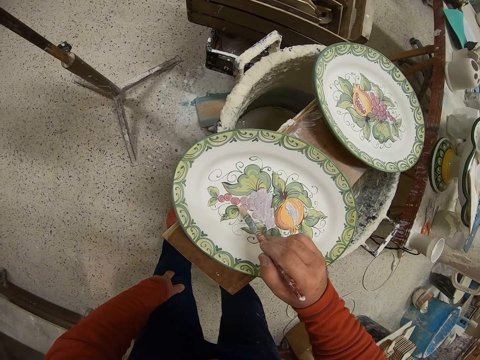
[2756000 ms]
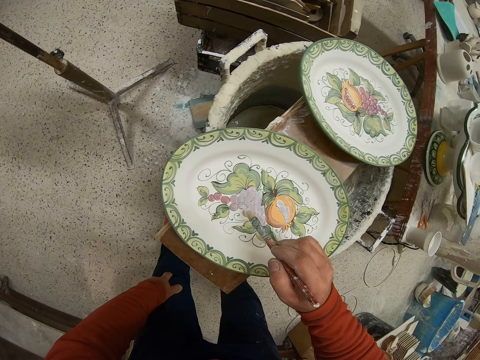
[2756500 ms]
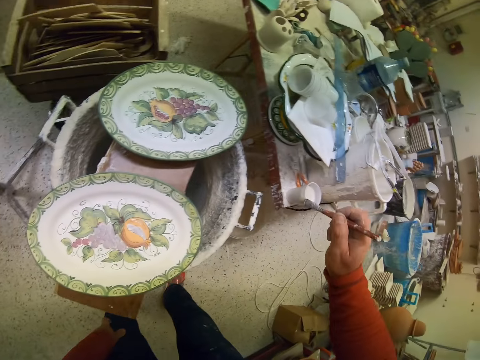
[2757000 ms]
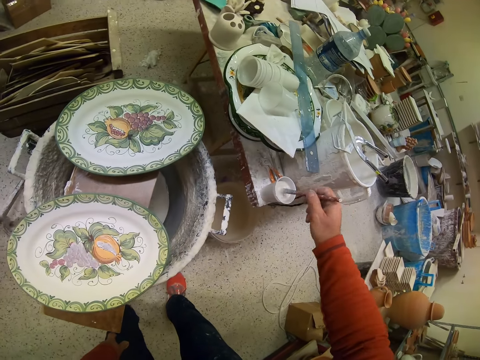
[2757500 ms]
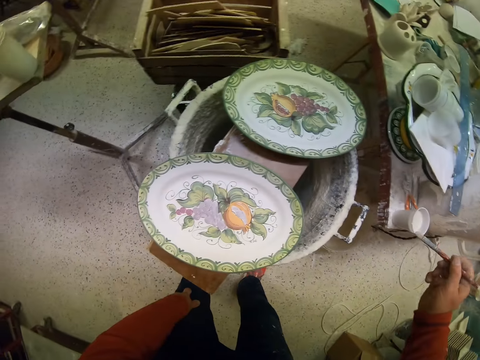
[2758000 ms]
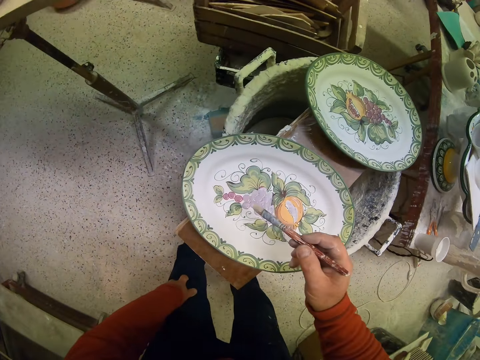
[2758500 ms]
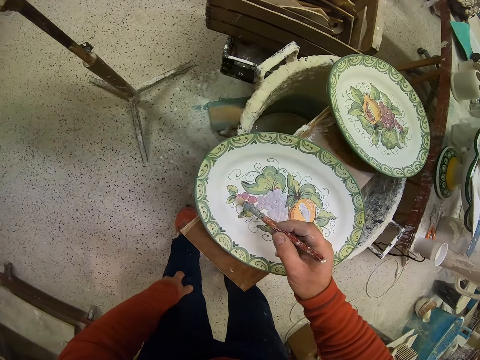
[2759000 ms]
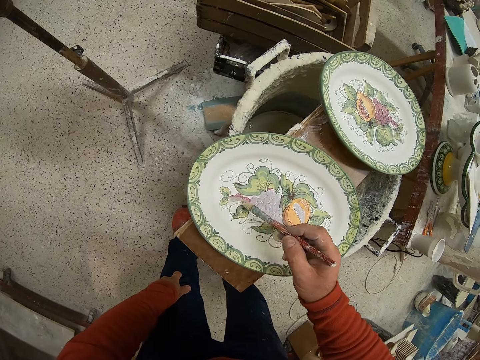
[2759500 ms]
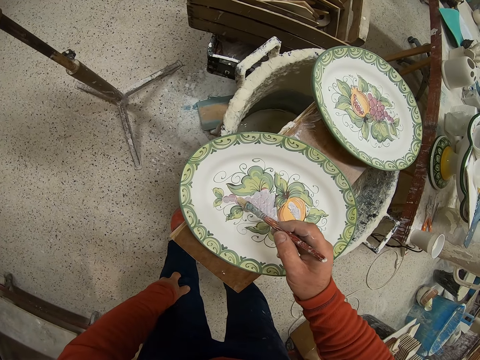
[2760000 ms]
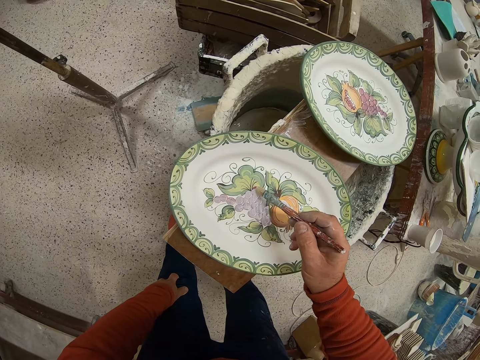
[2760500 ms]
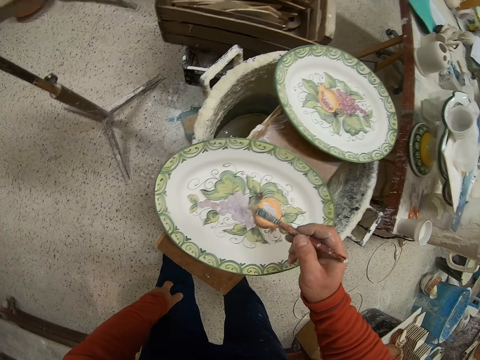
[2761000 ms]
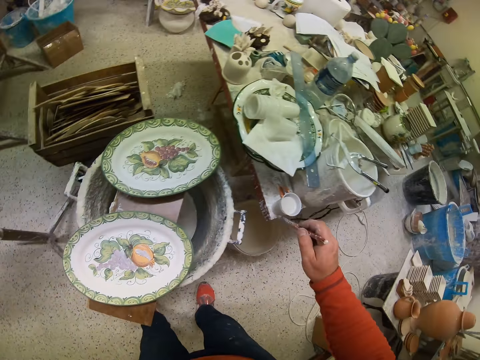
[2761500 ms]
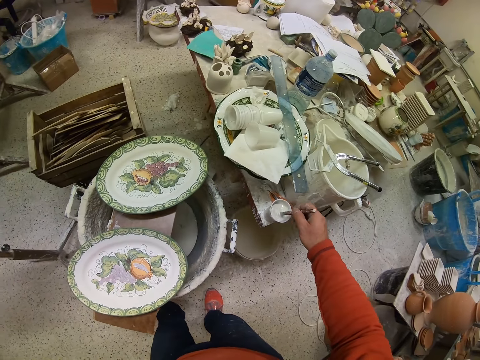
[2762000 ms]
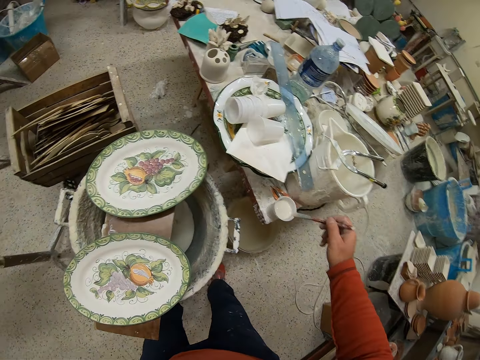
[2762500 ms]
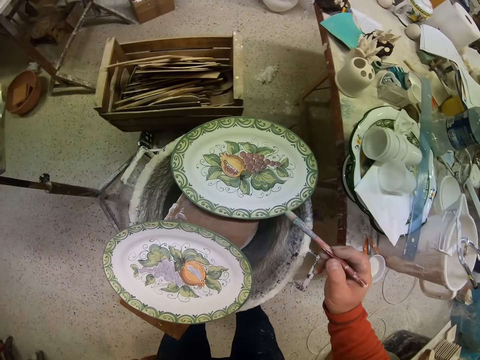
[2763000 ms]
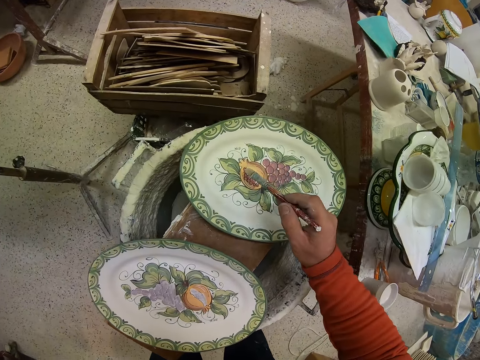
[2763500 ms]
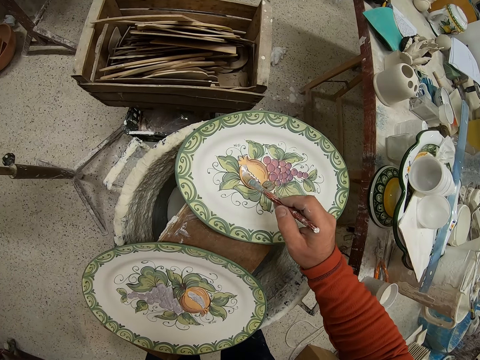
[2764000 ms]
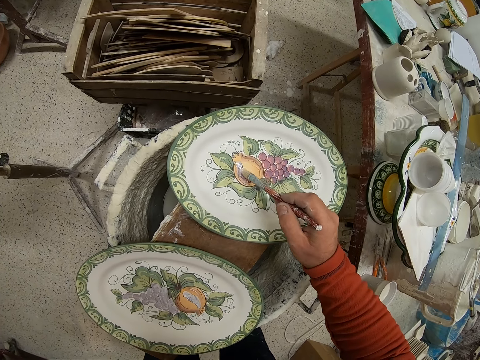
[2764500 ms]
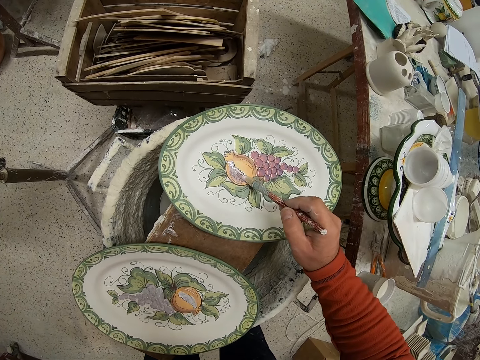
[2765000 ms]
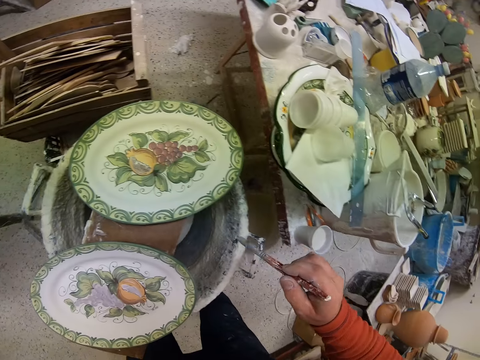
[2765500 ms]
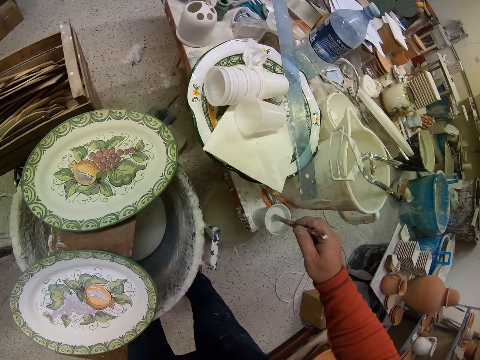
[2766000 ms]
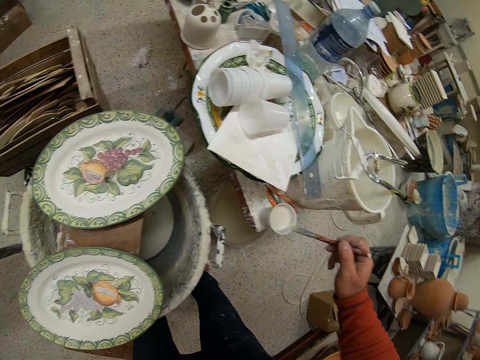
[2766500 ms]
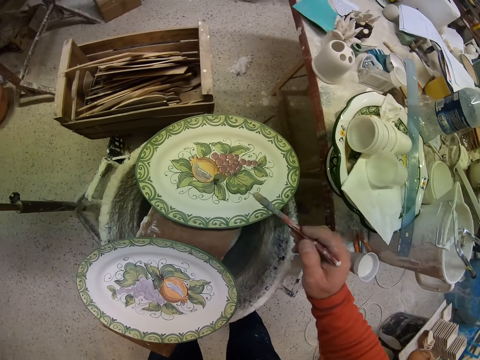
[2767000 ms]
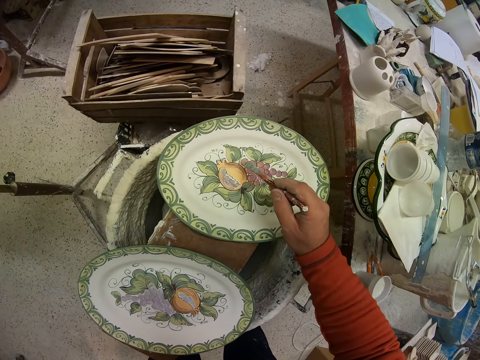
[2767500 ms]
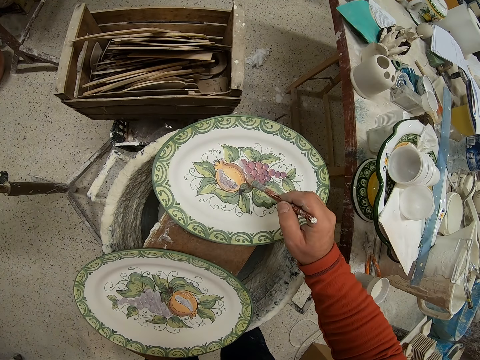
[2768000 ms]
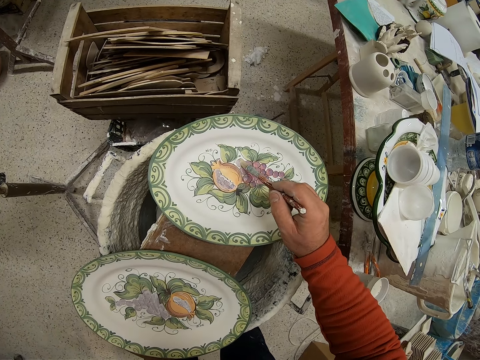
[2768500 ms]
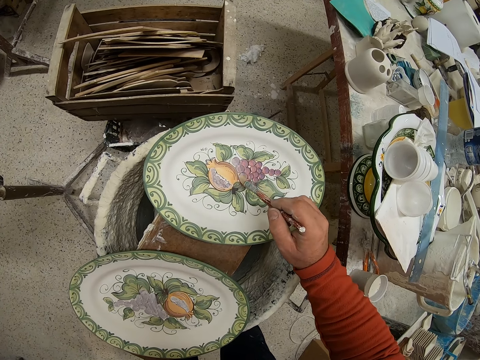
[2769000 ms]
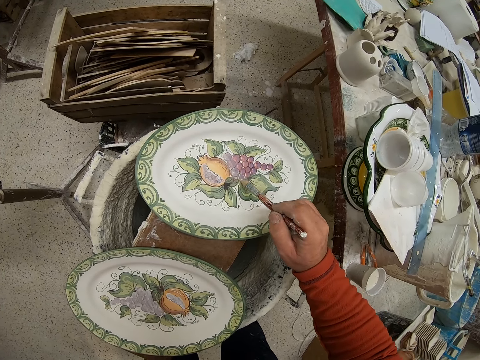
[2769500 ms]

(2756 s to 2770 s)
The camera wearer dips the brush in the paint. They paint the tray. They dip the brush in the paint. They paint the tray. They dip the brush in the paint. They paint the tray.

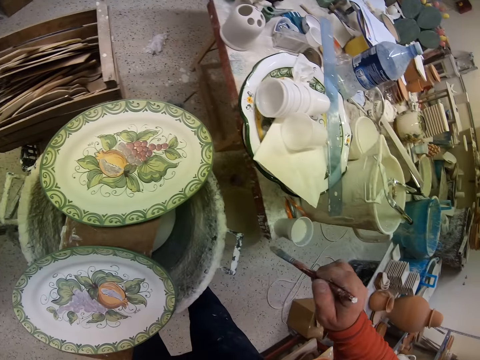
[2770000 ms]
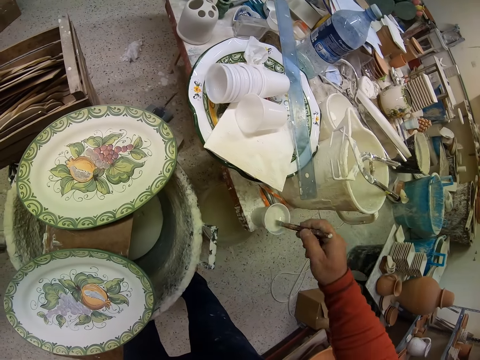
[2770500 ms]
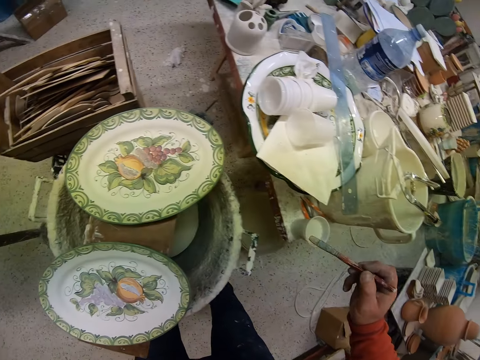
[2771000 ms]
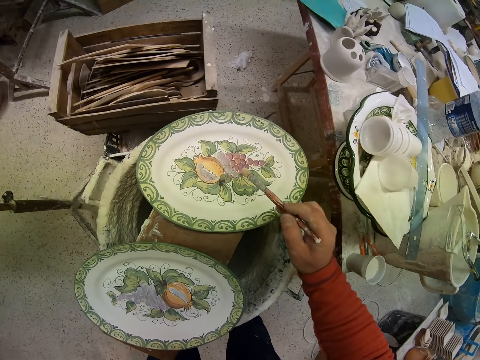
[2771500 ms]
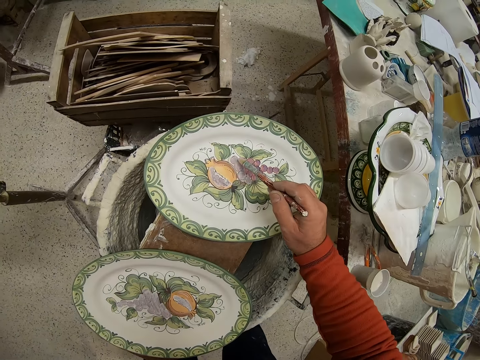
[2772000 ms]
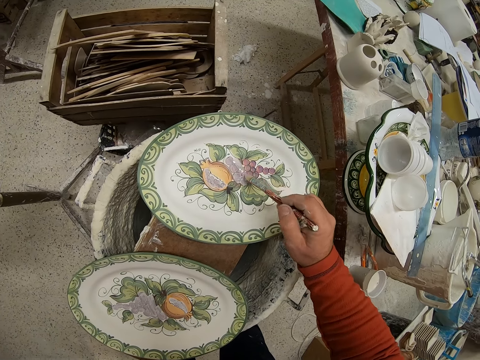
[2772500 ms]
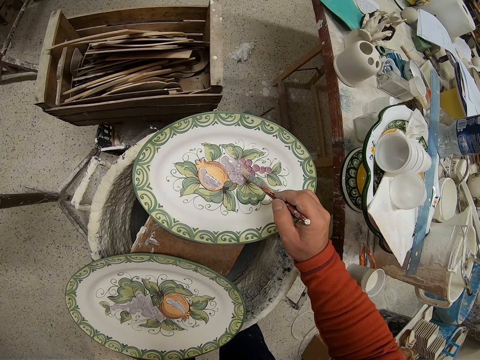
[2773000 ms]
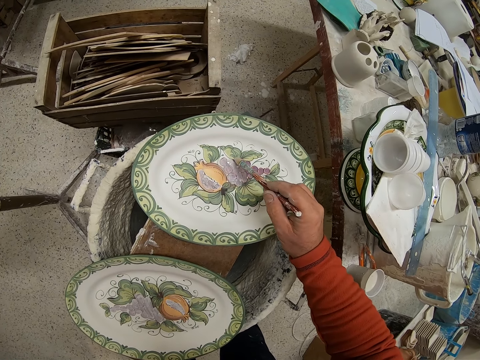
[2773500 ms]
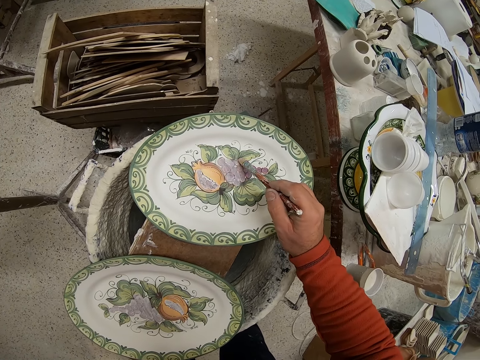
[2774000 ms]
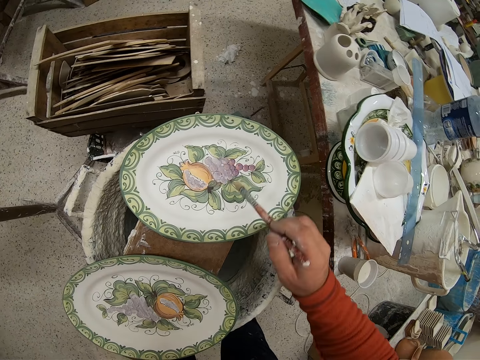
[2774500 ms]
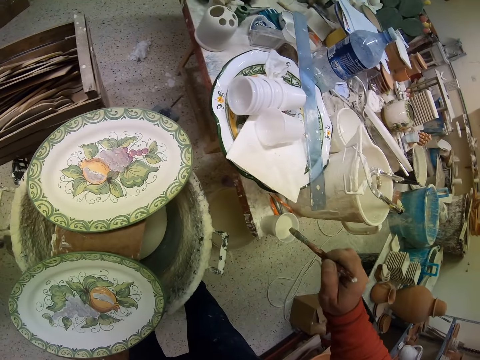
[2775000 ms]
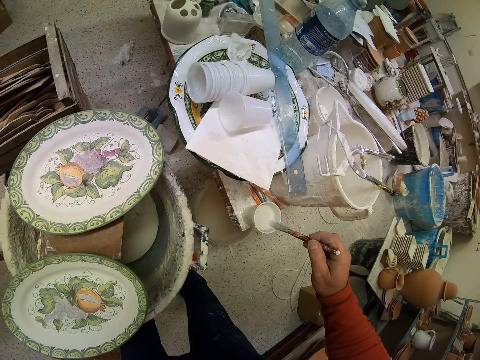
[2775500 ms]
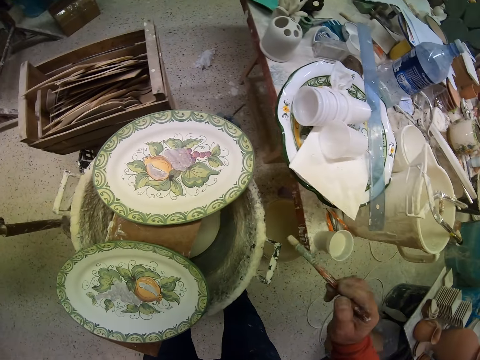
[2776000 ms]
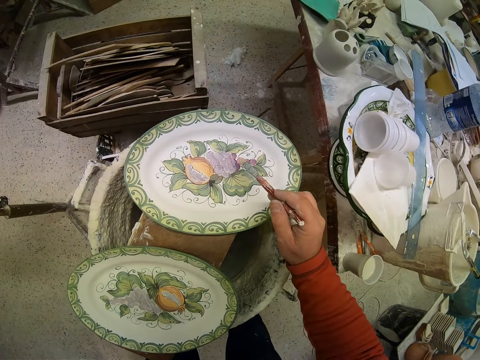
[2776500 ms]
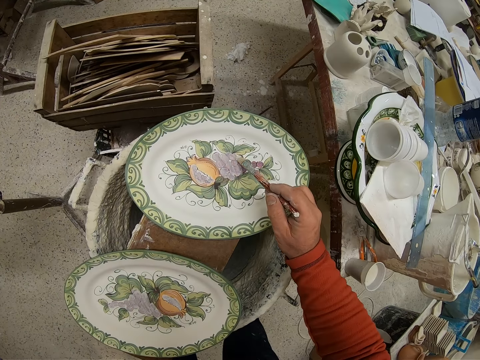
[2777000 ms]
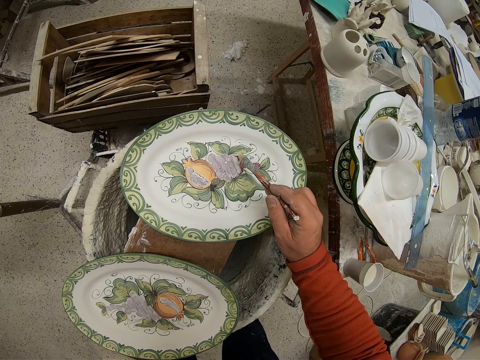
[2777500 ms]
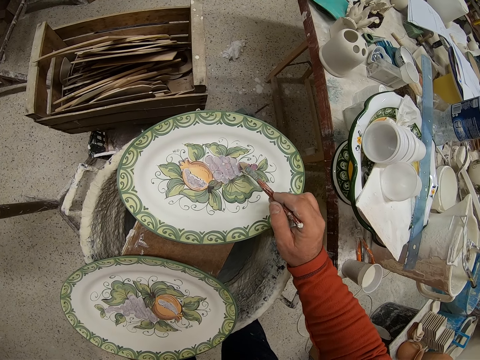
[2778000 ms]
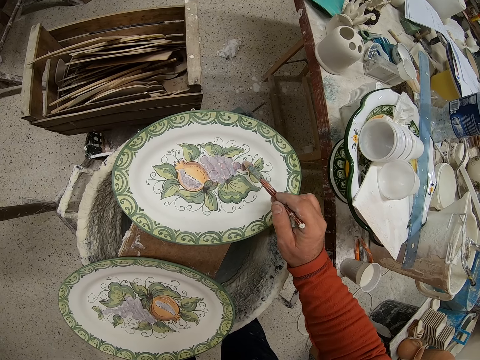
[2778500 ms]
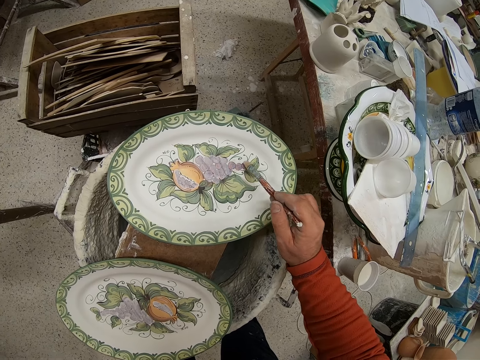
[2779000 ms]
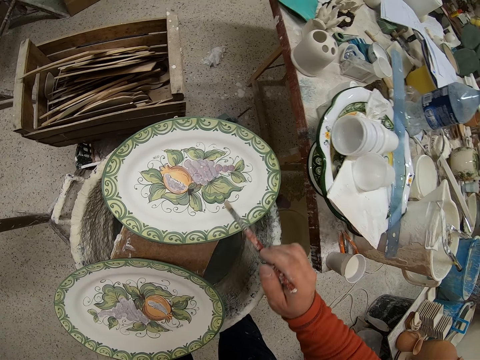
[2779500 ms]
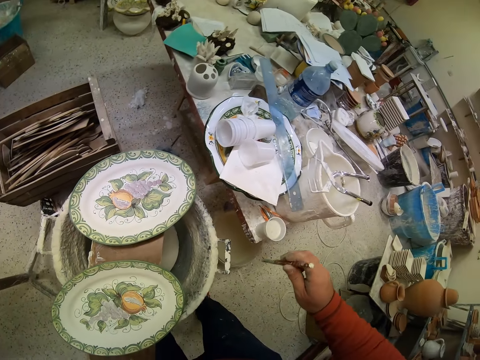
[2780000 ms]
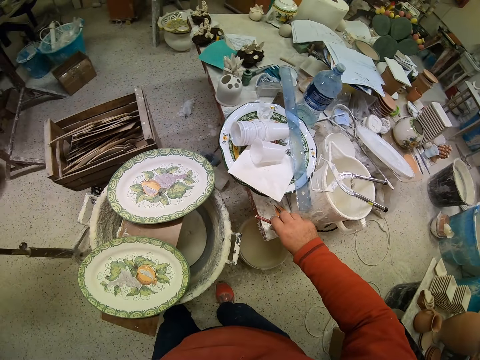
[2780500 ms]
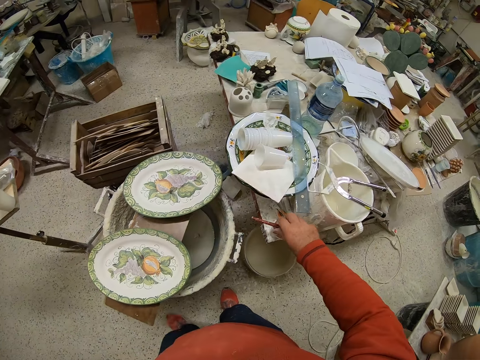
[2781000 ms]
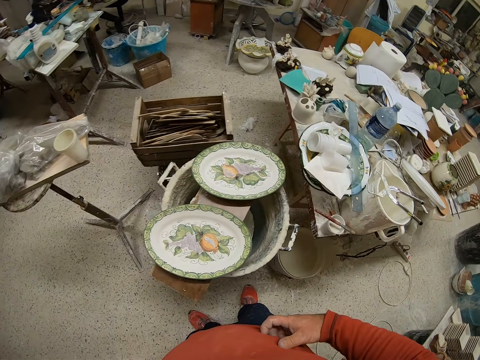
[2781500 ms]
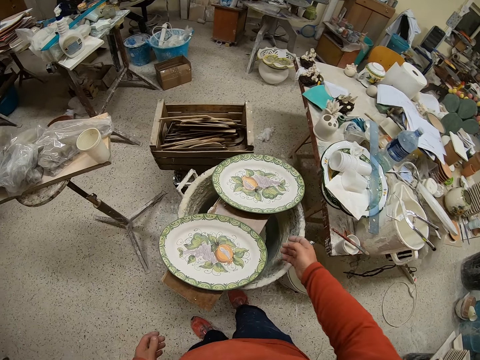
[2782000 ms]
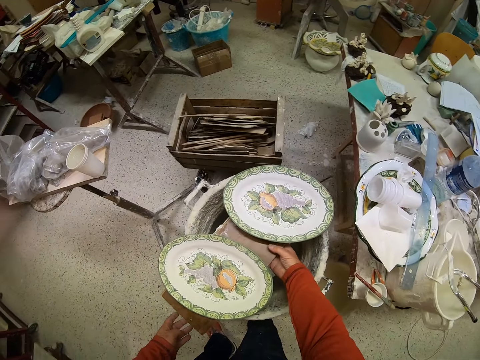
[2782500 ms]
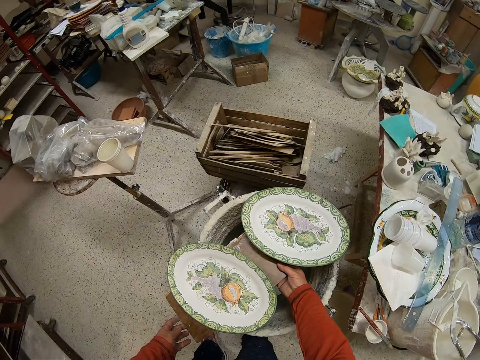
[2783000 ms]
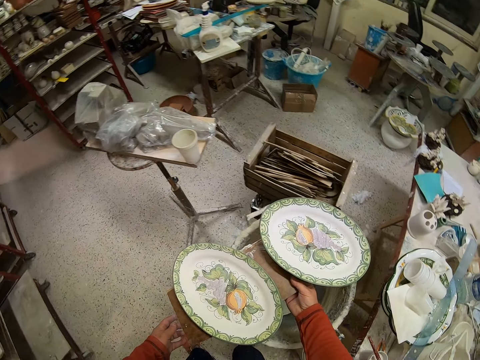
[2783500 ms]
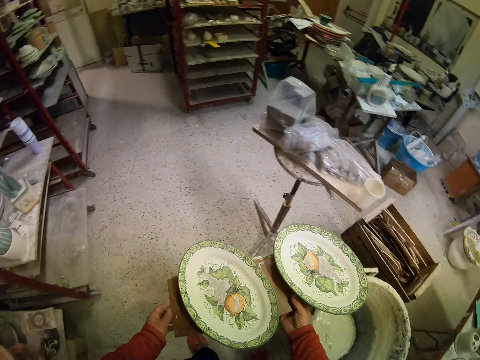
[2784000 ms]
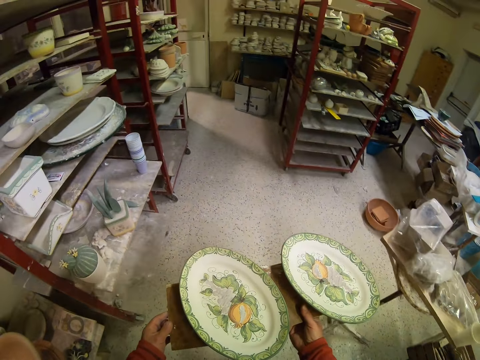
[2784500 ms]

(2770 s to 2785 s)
The camera wearer dips the brush in the paint. They paint the tray. They dip the brush in the paint. They paint the tray. They put down the brush. They carry a wood block with plates. They pick up the wood of the tray.
